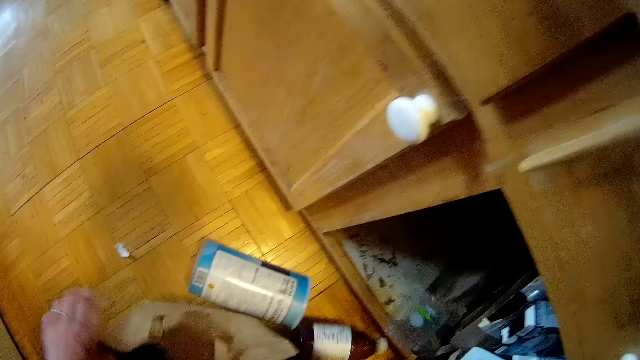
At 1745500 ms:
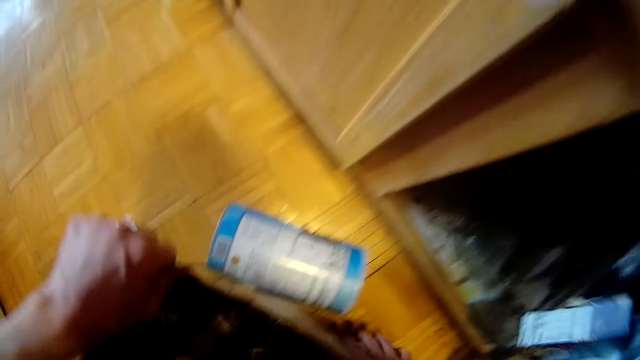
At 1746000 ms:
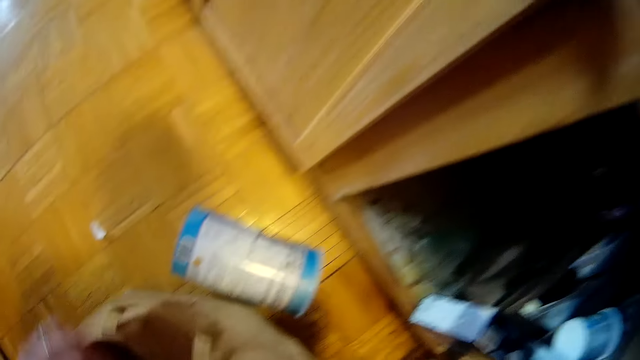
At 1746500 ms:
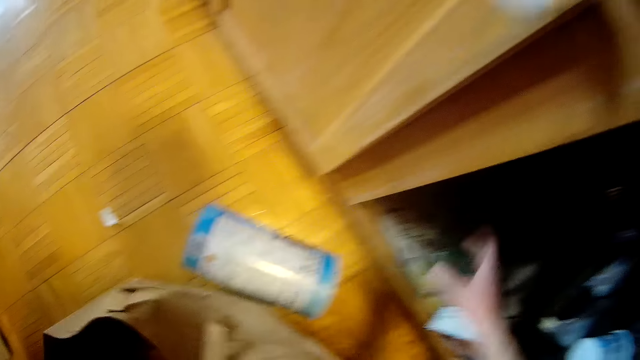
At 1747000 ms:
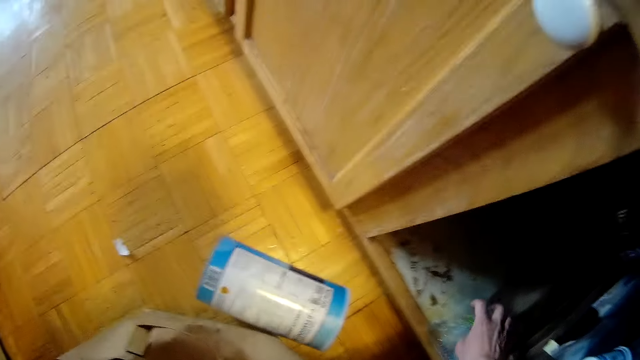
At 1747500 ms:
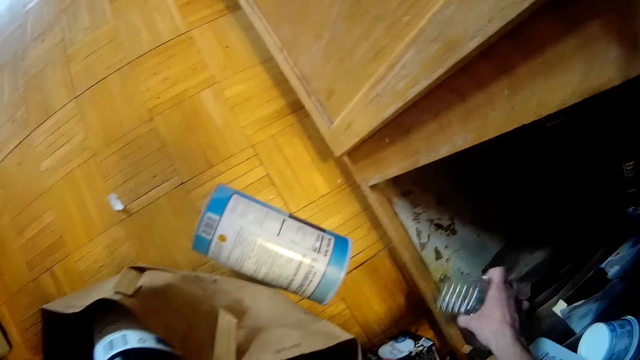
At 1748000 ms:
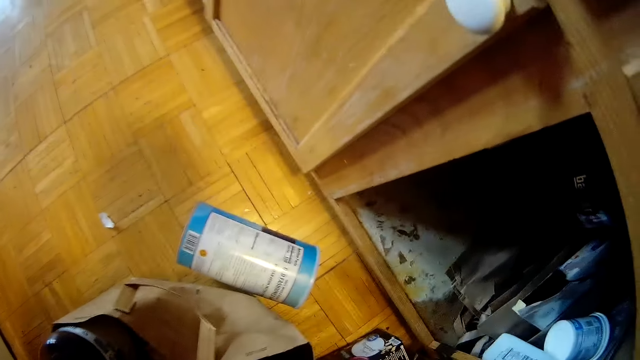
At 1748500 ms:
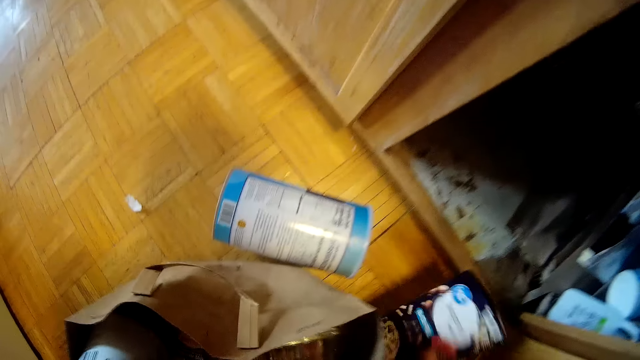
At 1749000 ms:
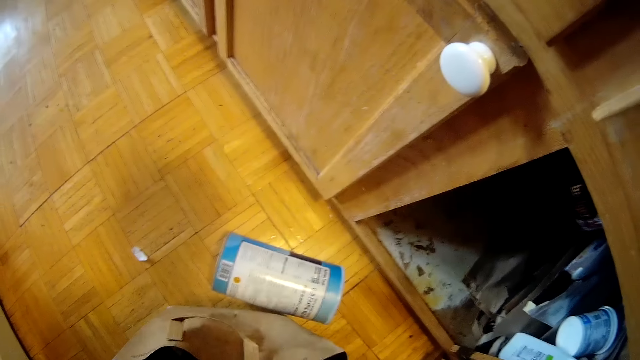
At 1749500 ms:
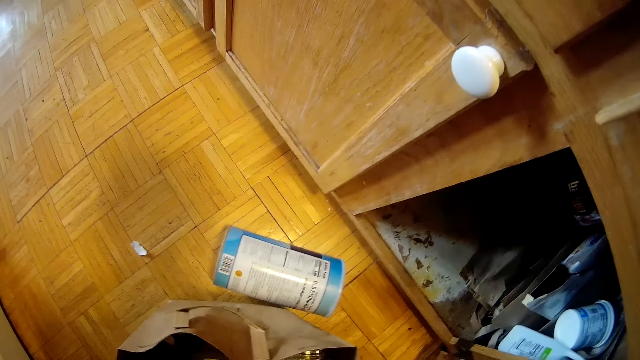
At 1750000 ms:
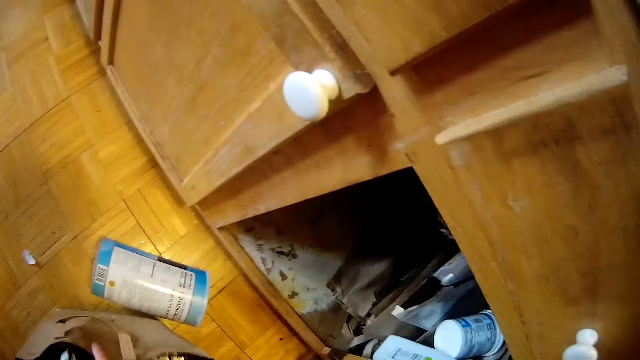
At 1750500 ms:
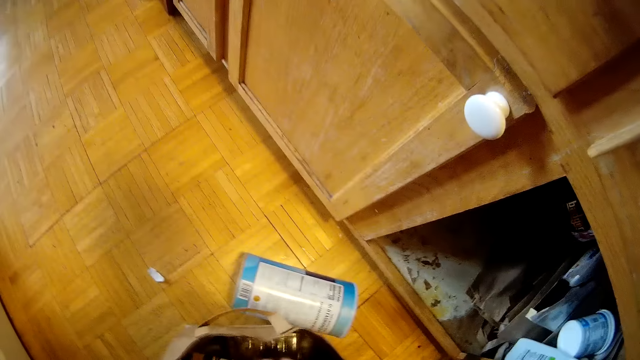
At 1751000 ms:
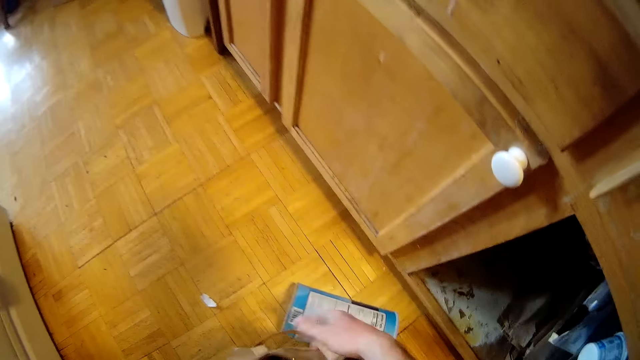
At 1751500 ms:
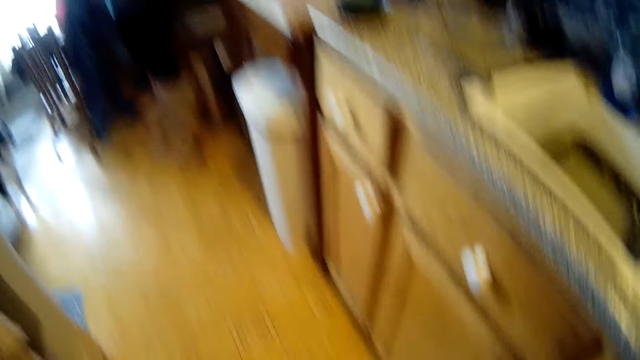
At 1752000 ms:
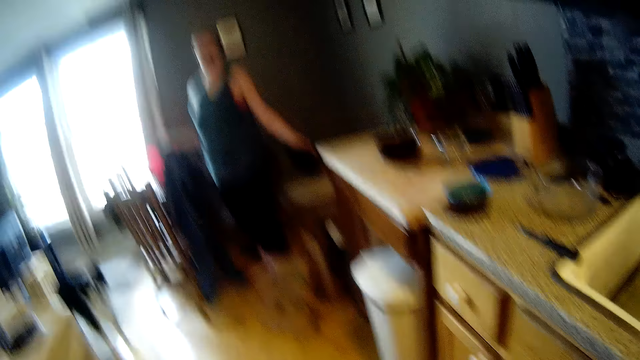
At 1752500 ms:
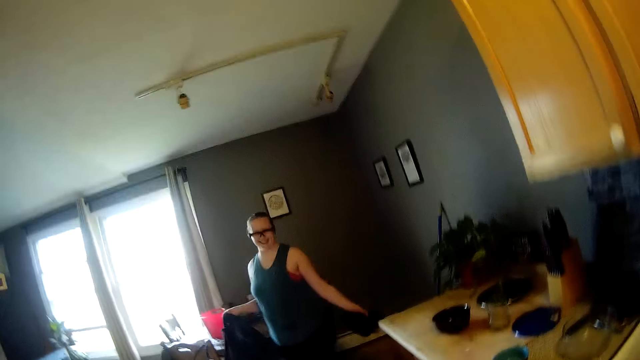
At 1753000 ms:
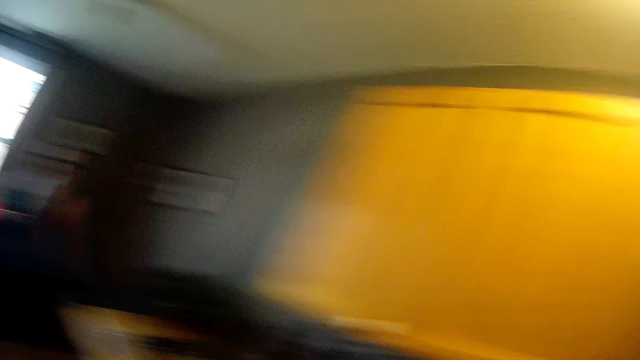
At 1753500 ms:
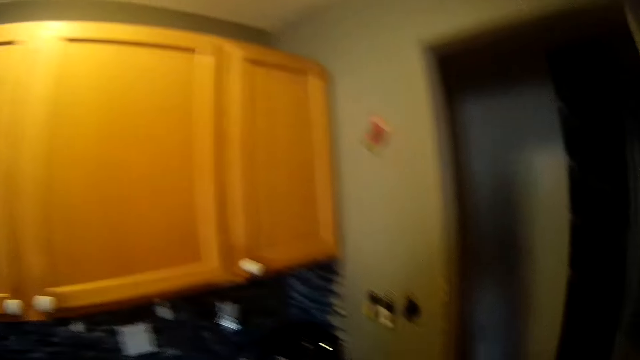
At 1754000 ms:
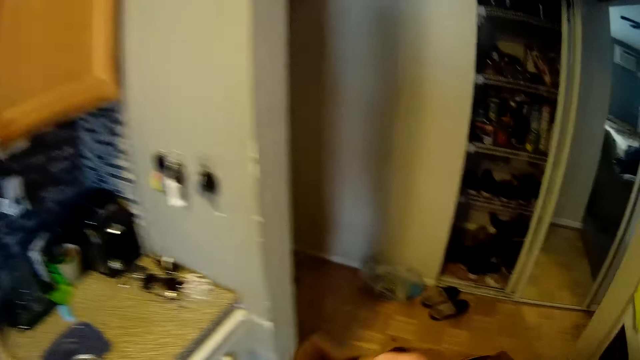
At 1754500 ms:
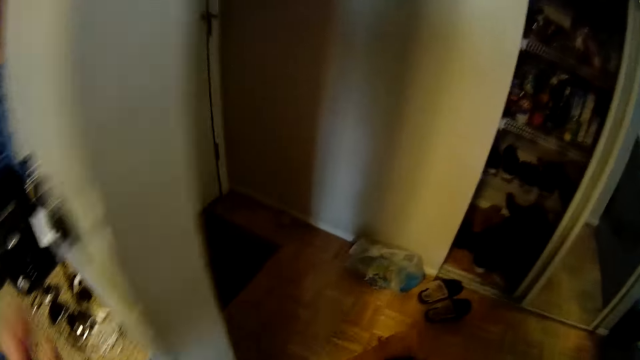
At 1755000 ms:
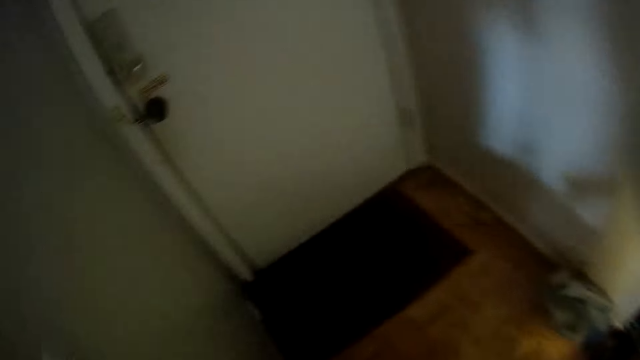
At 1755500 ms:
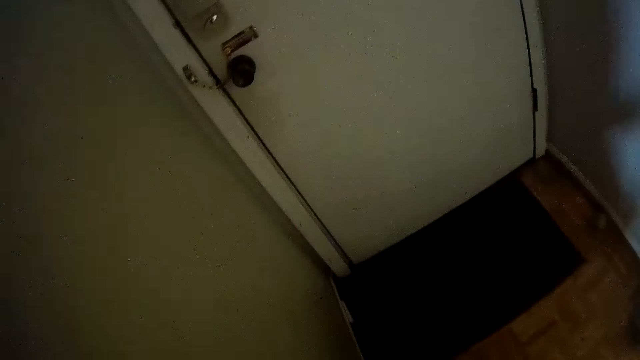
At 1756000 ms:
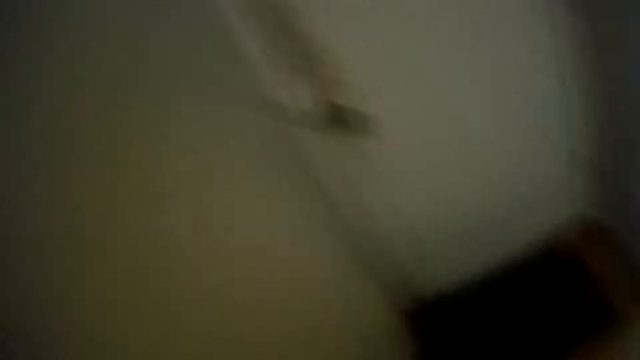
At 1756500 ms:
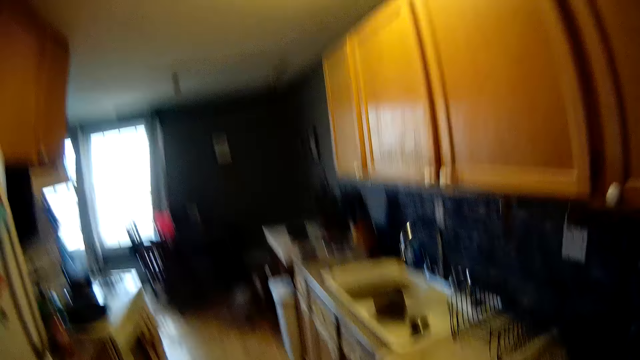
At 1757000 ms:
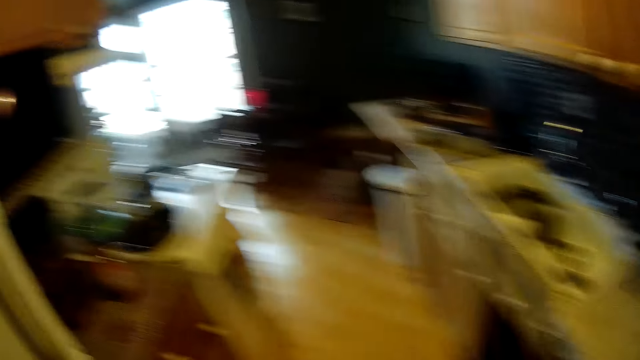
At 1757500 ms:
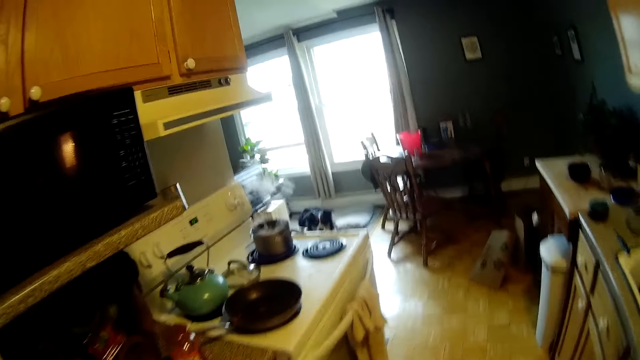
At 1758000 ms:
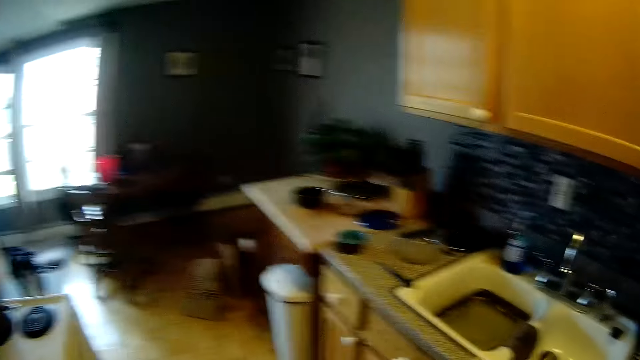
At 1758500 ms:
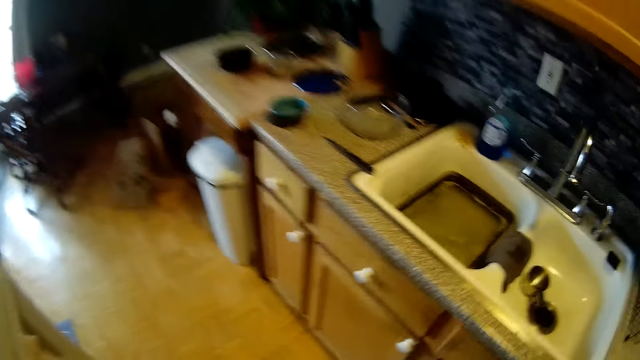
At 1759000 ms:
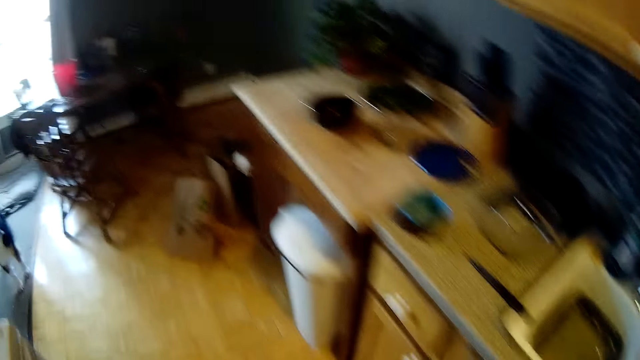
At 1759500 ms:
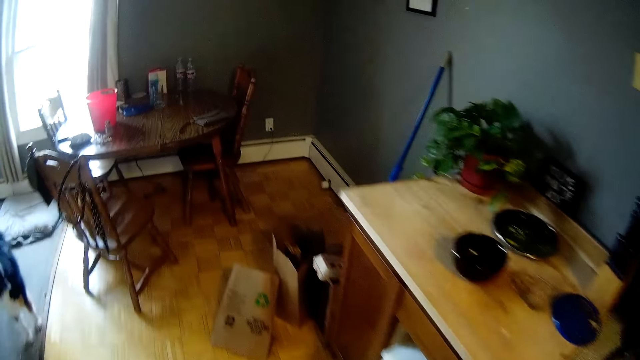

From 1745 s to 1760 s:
The camera wearer looks inside the shopping bag. He picks up a bottle on the floor with his right hand. He picks up a plastic container in the cabinet with his right hand. He puts the container in the shopping bag. He picks up a pack on the floor with his right hand. He interacts with the woman. He grabs the handle of the bag with his right hand. The woman stands beside the table. The camera wearer turns to the other side. He carries the bag in his right hand. He walks beside the countertop. He puts down the shopping bag. He walks beside the countertop. He looks around the room.

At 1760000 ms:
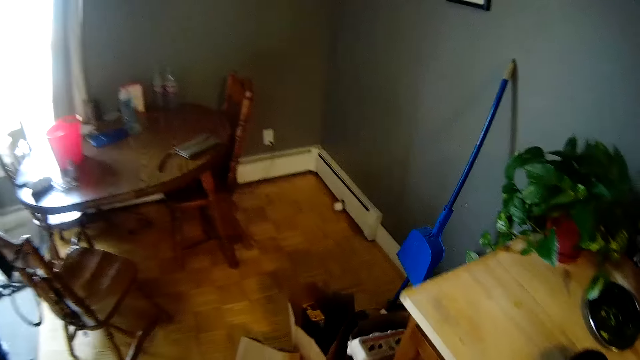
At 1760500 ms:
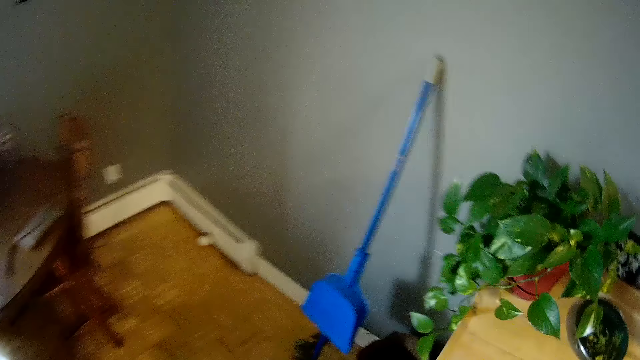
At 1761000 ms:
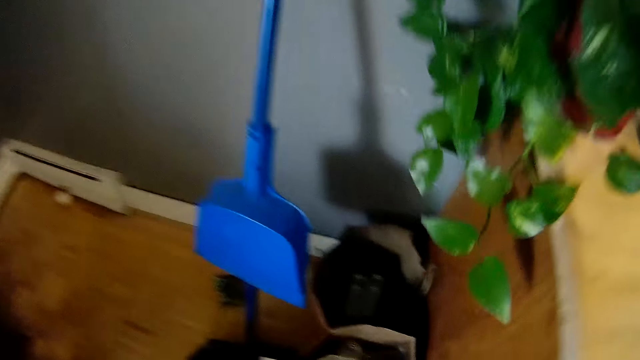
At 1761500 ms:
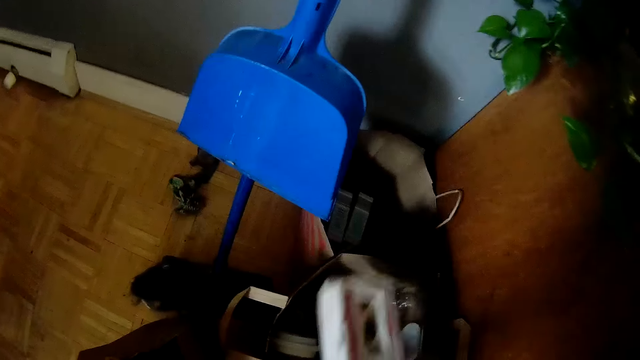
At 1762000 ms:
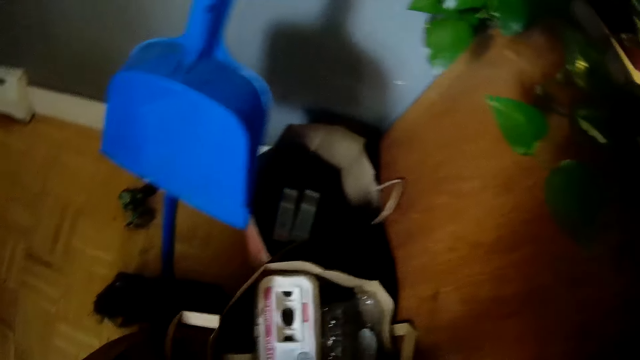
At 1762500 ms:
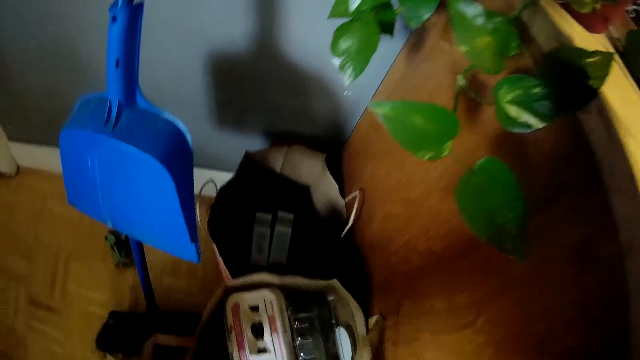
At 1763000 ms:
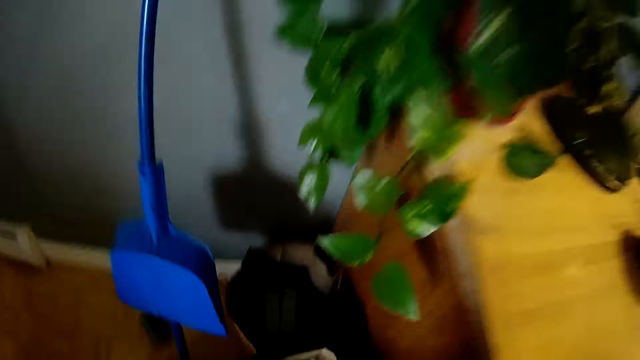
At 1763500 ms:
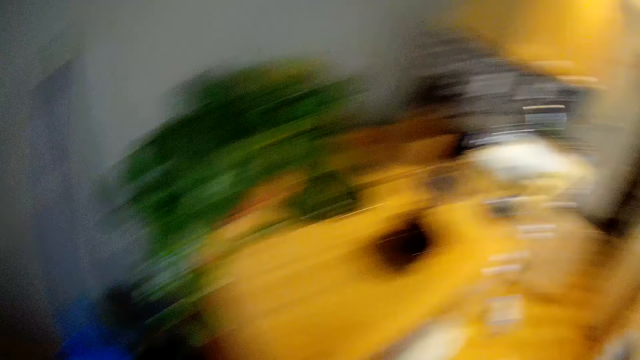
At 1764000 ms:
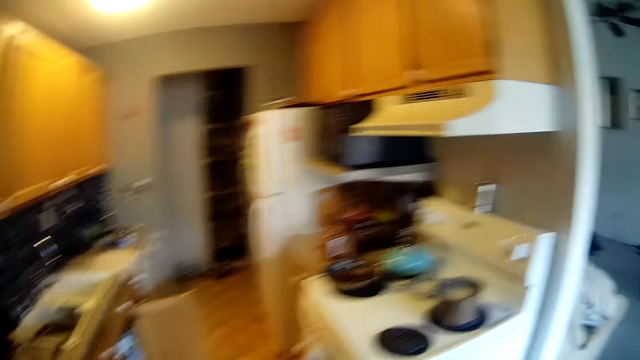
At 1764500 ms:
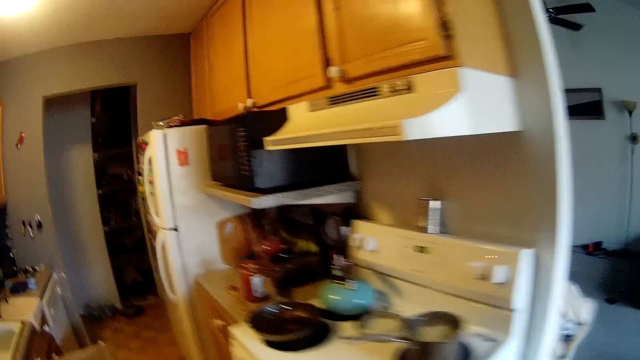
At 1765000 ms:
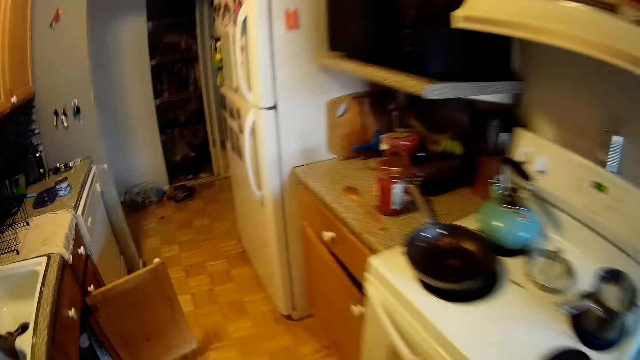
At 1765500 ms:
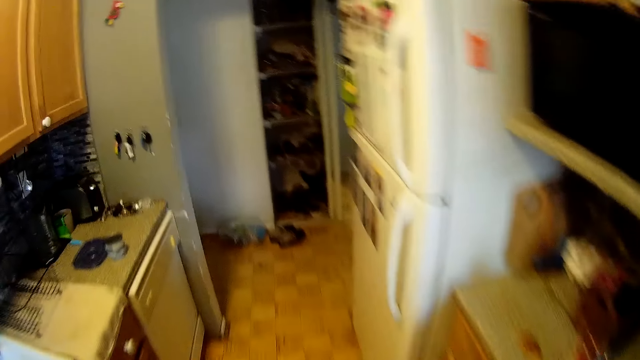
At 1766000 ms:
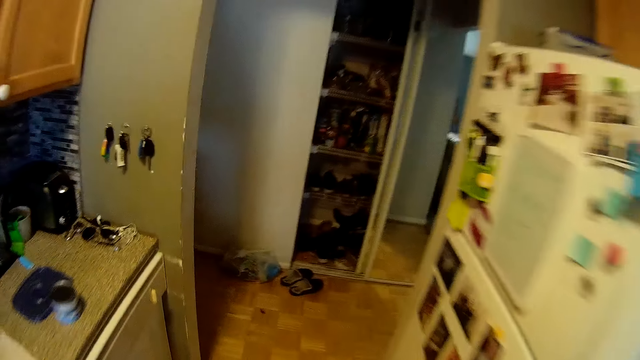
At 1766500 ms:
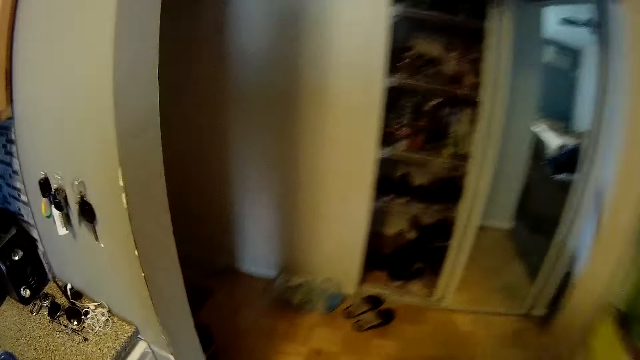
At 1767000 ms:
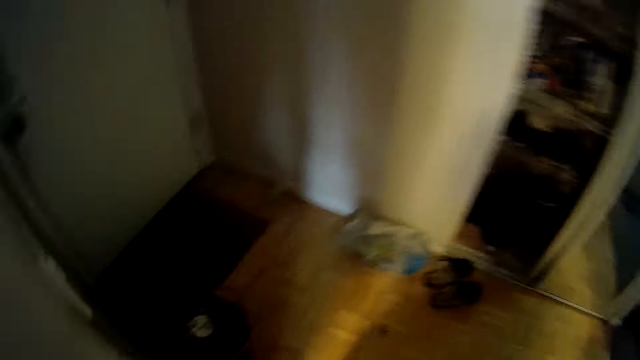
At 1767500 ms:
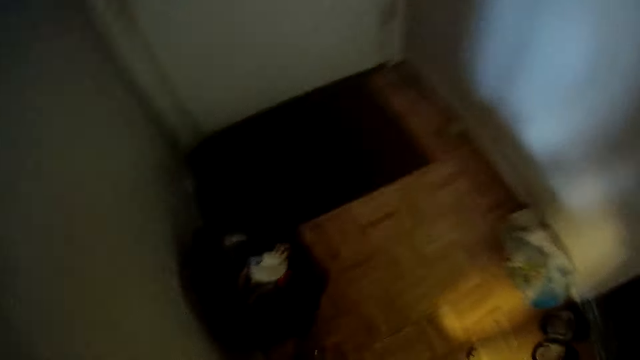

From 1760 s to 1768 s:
The camera wearer holds a white plastic on a bag on the floor in his right hand. He puts the white plastic into the bag. He lifts the bag from the floor with both hands. He walks beside the countertop.
